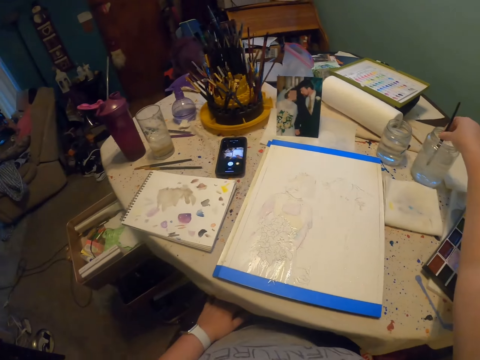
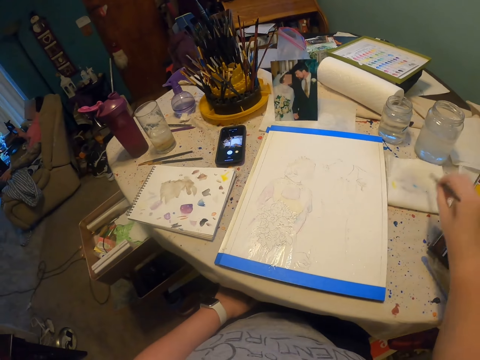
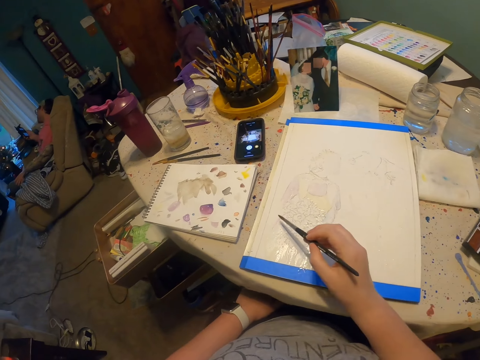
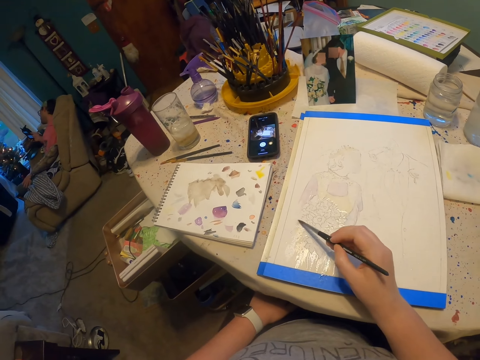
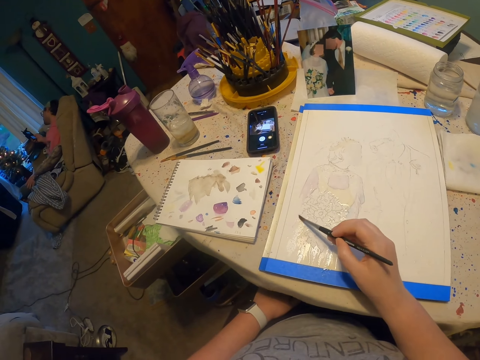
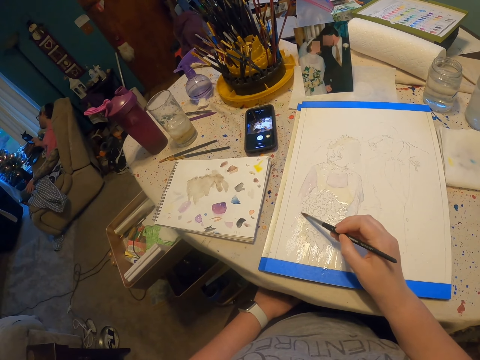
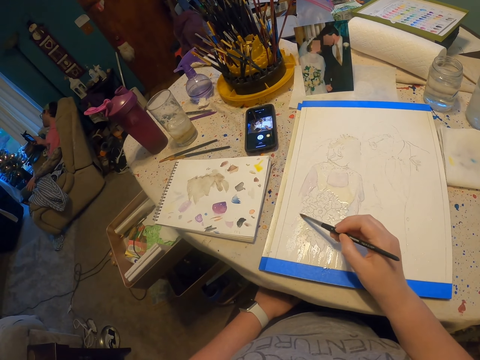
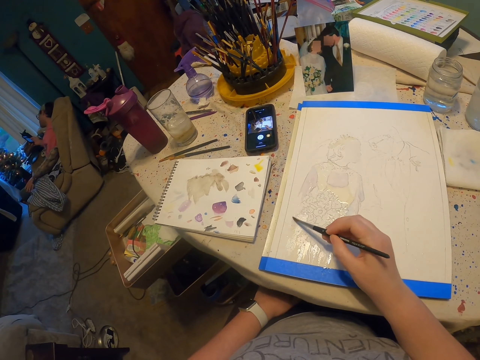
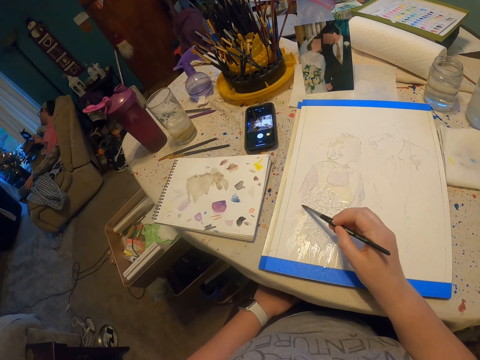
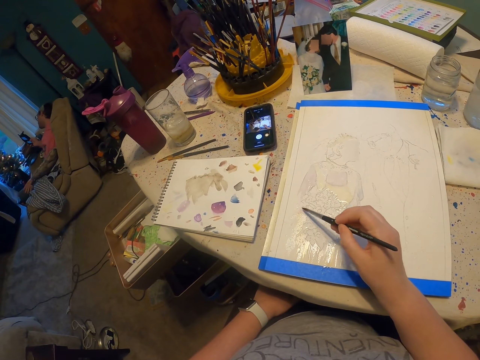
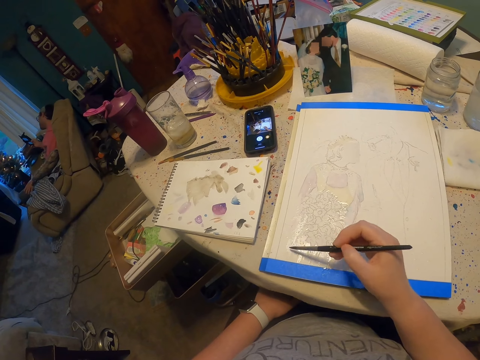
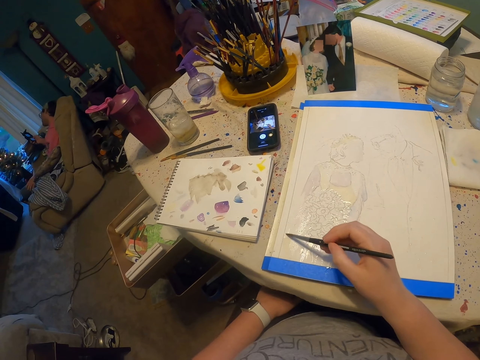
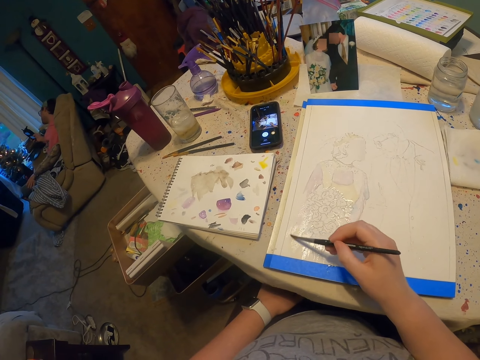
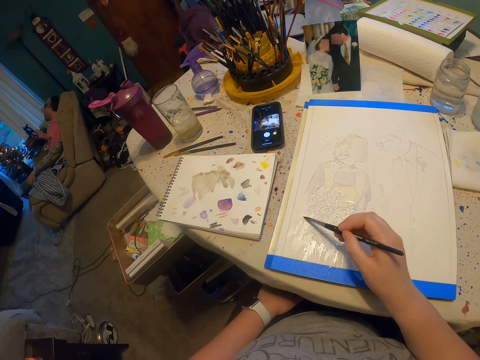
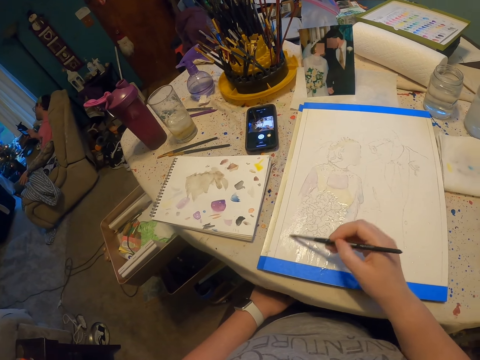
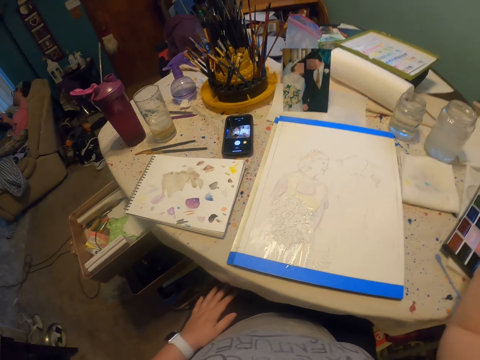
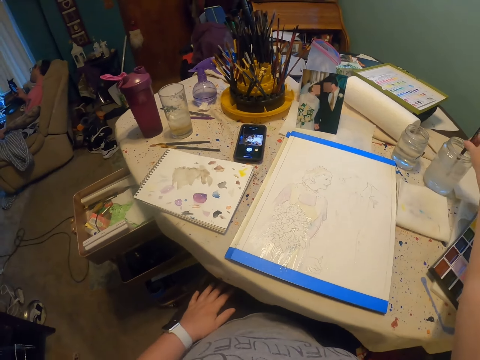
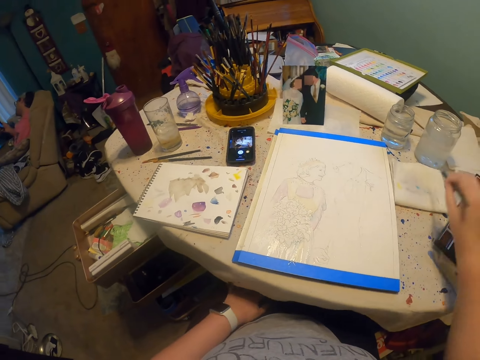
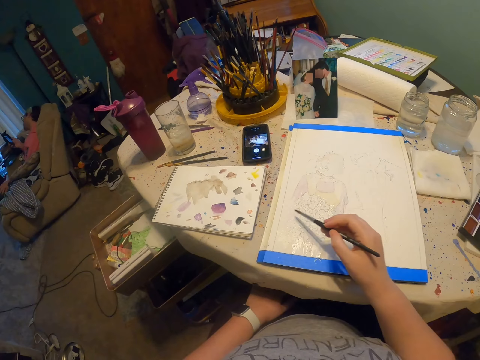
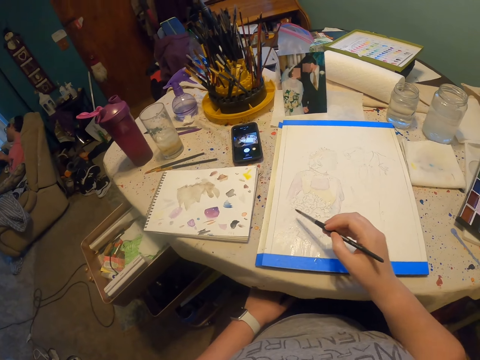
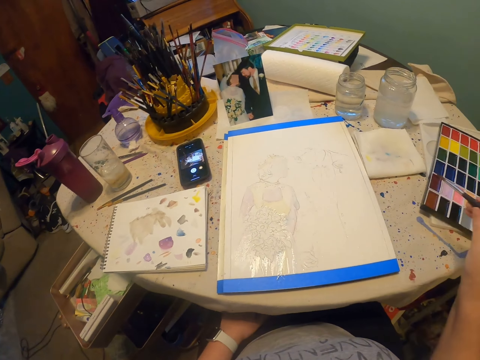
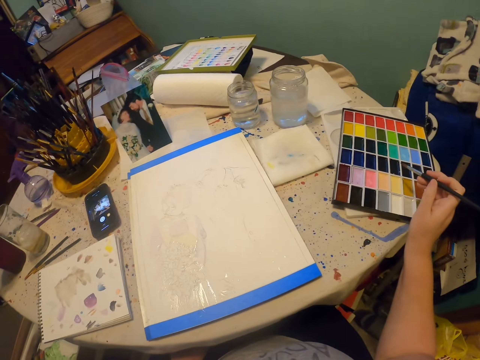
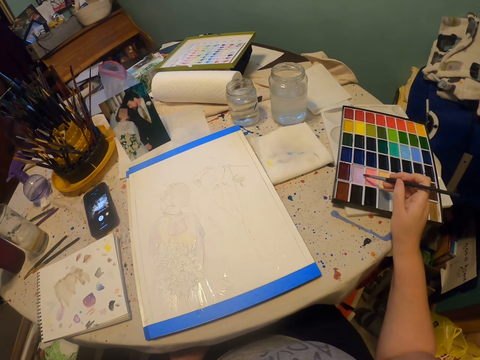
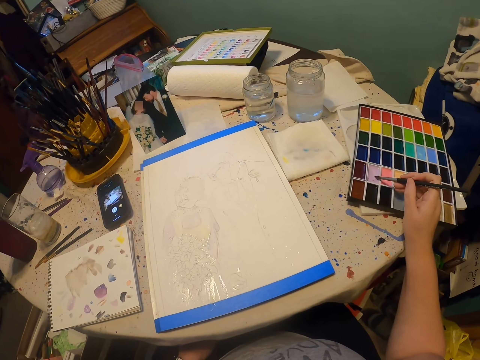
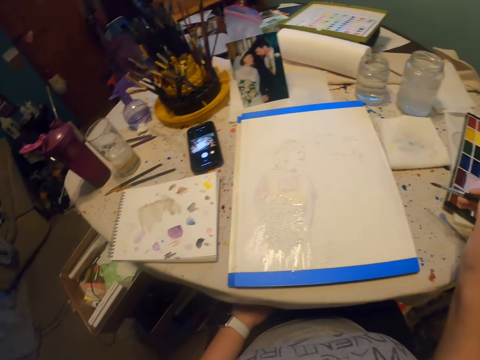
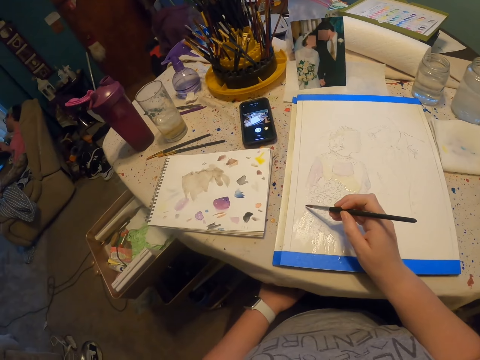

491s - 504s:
The camera wearer dips the paint brush on the colorless solution. They remove excess solution on the paint brush. They paint on the paint paper. They dip the paint brush on the colorless solution. They remove excess solution on the paint brush. They paint on the paint paper. They dip the paint brush on the paint kit.

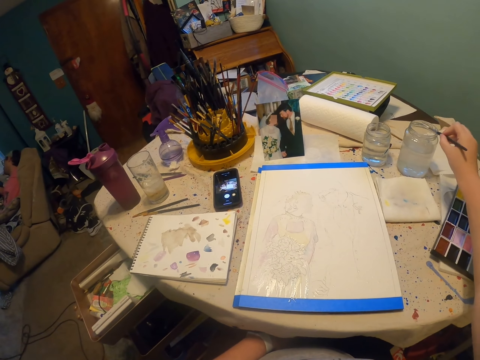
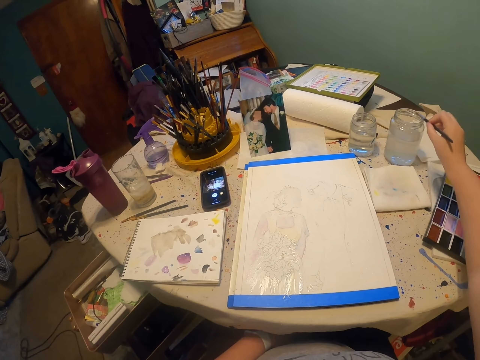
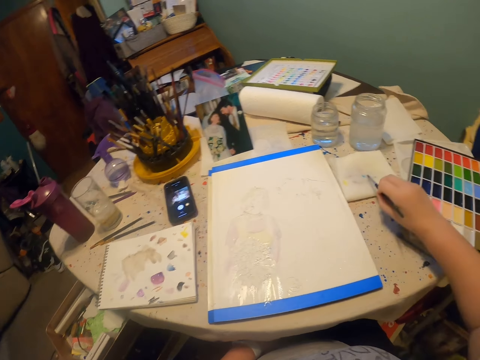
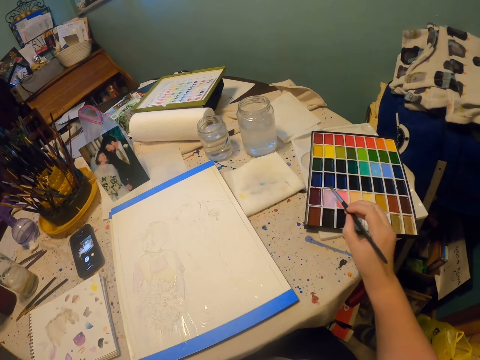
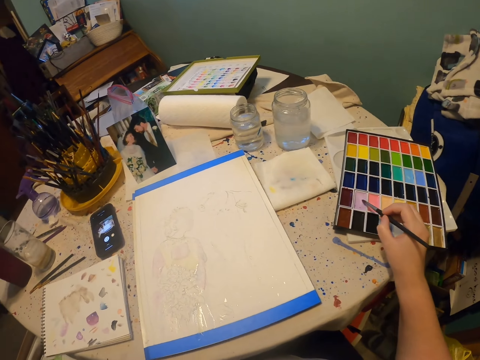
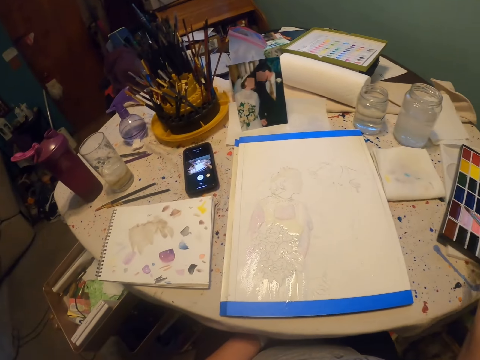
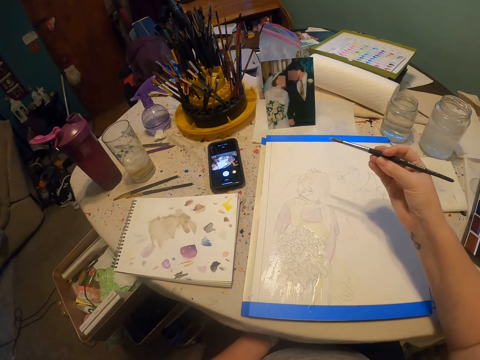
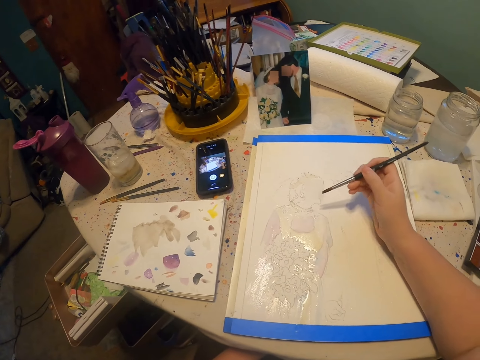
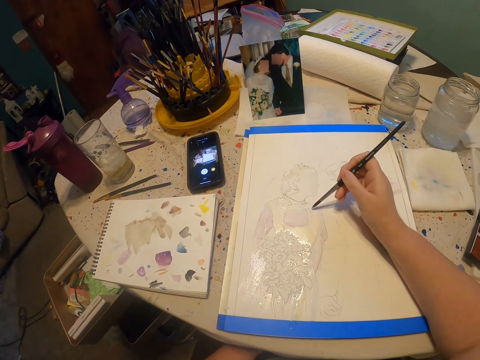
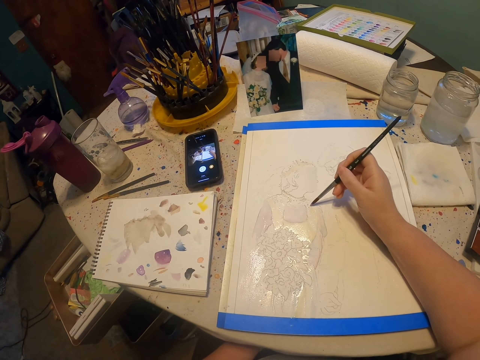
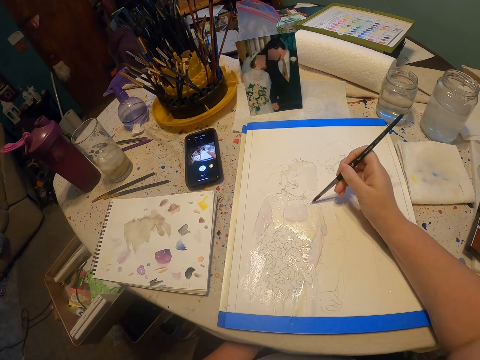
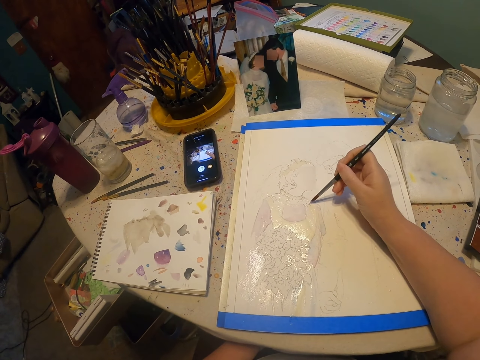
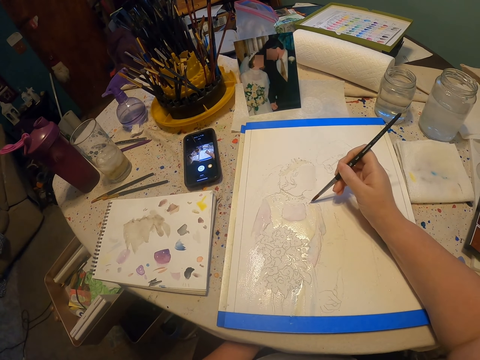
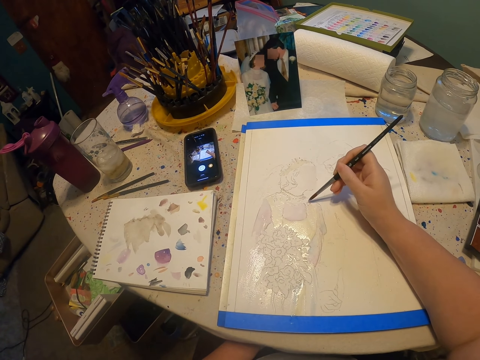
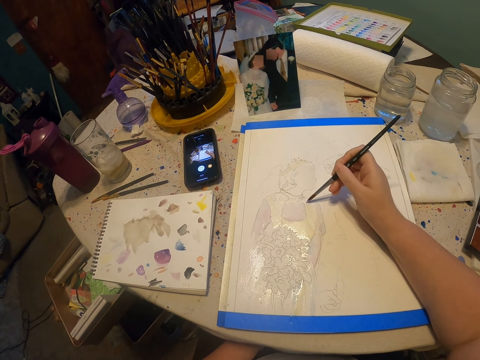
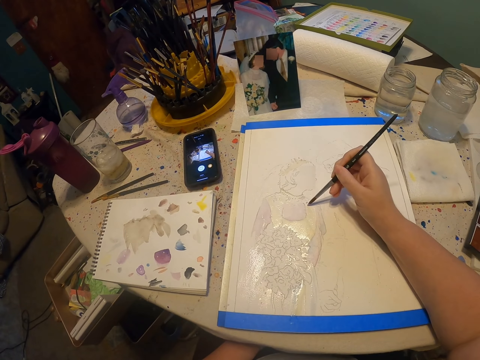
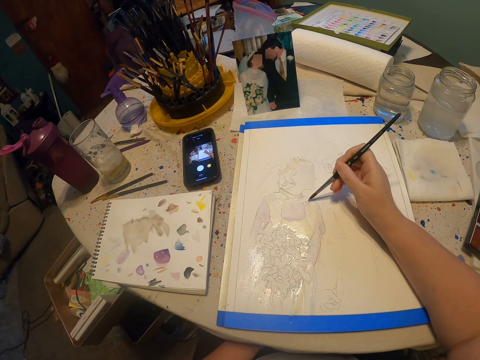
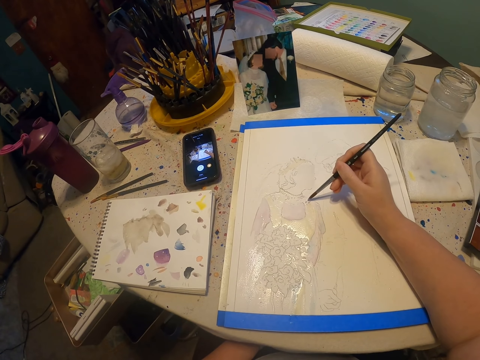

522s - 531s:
The camera wearer removes excess solution on the paint brush. They dip the paint brush on the paint kit. They paint on the paint paper.

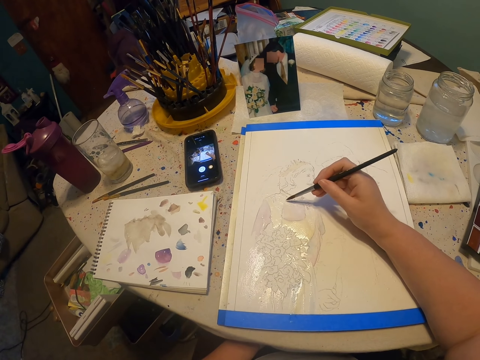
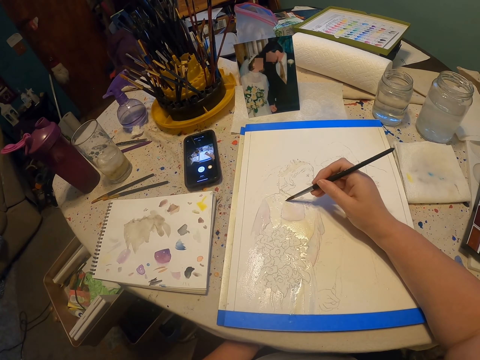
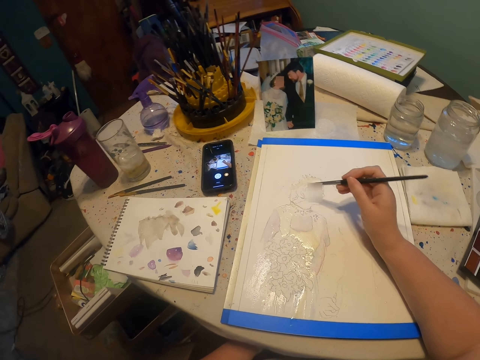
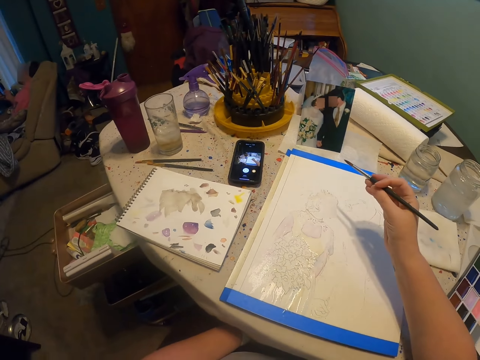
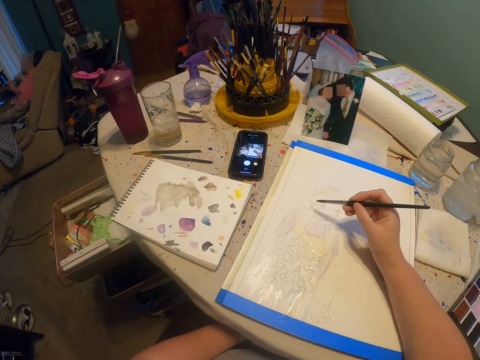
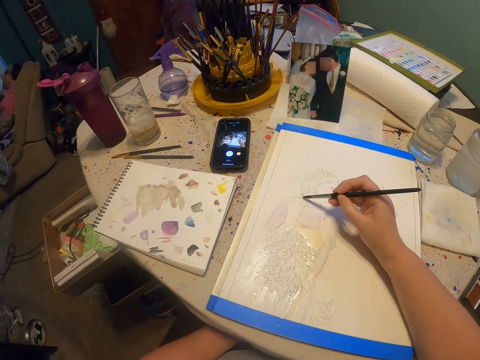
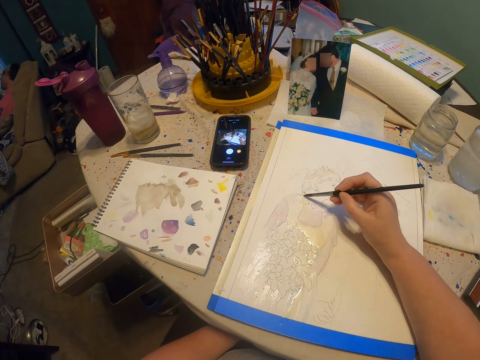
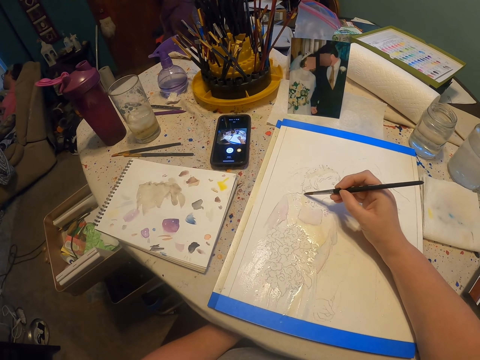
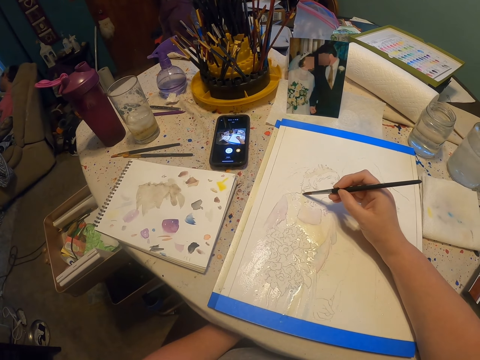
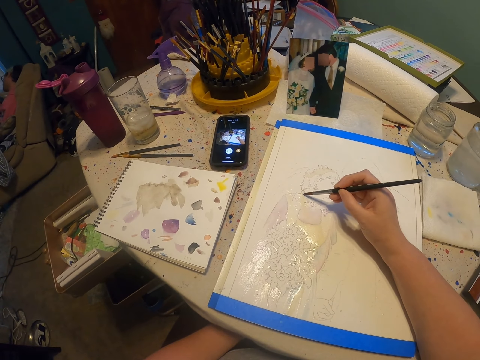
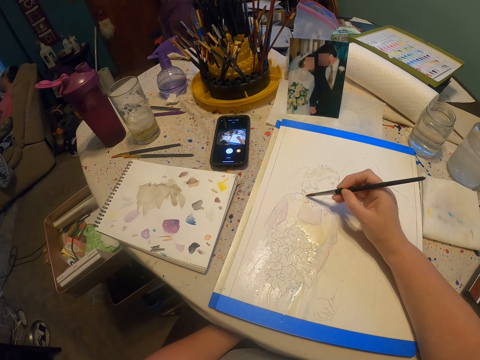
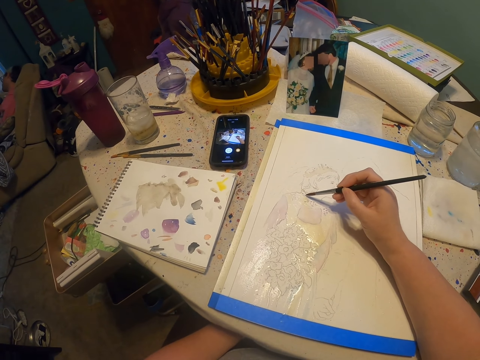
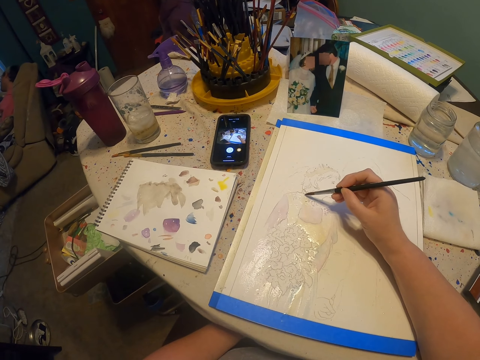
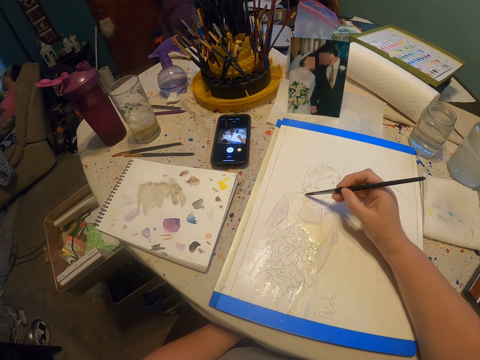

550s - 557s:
The camera wearer moves their hands. They stop painting. They paint on the paint paper.
